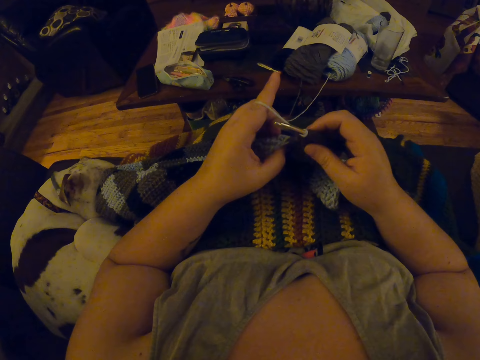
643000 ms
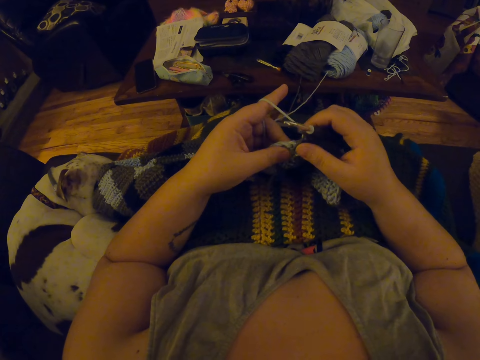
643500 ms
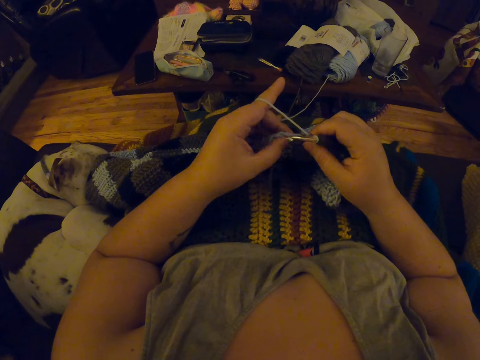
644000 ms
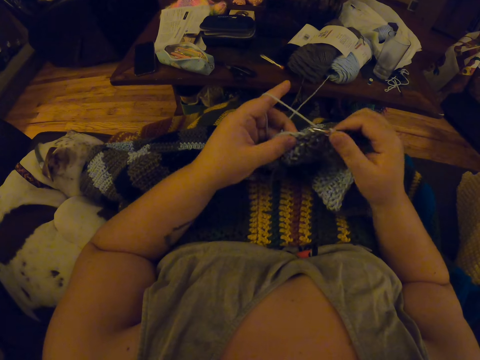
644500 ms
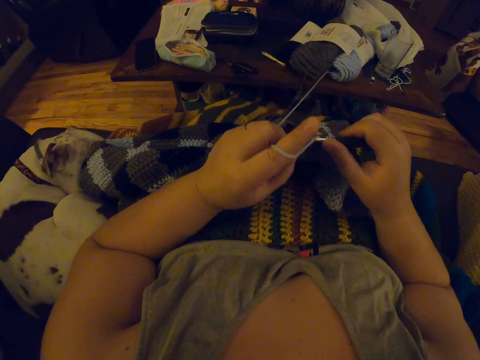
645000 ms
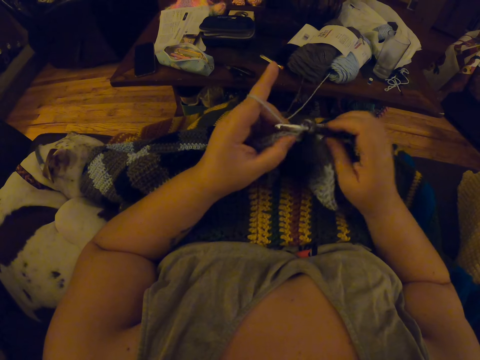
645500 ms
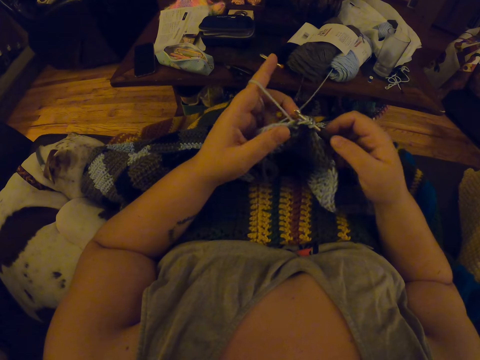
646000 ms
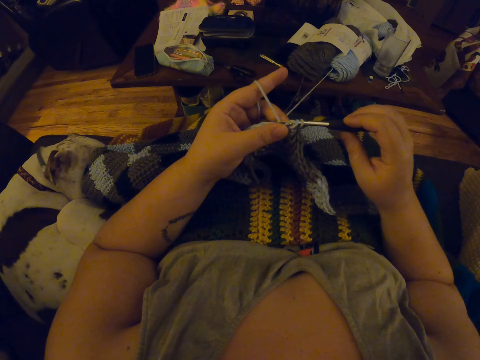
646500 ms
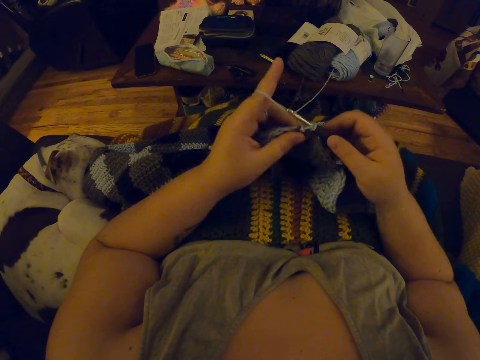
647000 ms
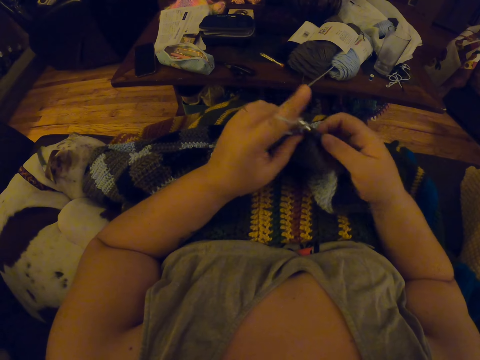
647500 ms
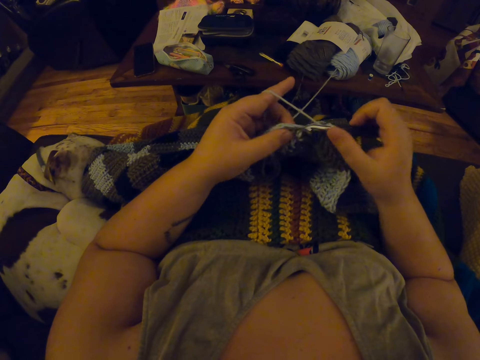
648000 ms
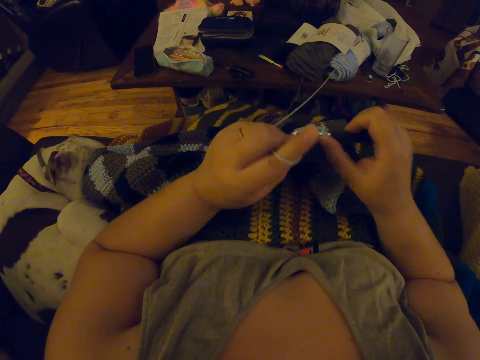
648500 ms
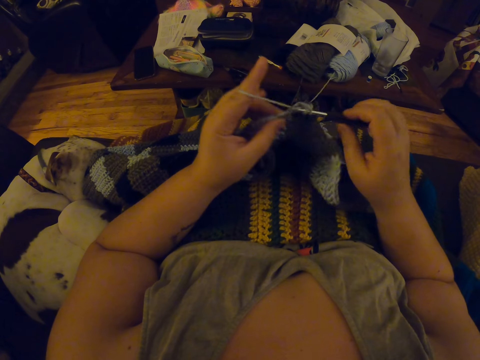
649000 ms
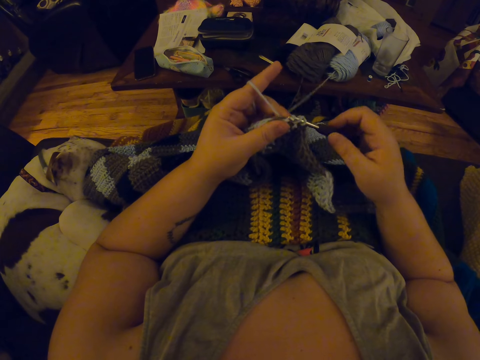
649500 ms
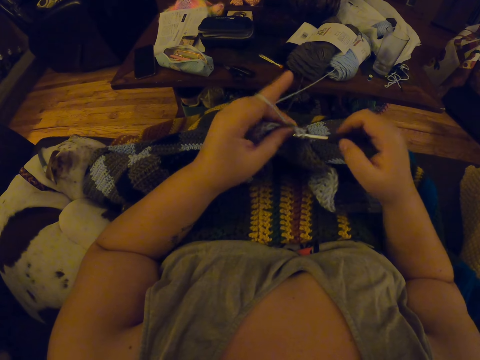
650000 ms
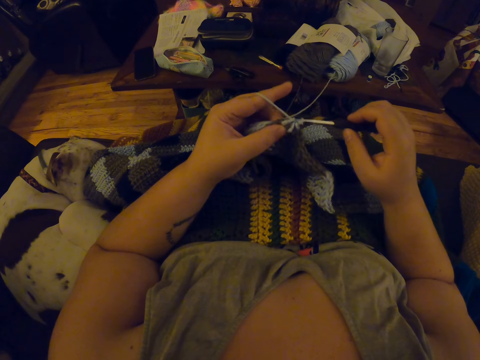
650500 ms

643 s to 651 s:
The camera wearer holds the wool with both her hands. She lets go of the crocheted wool. She crochets the wool with a crochet.

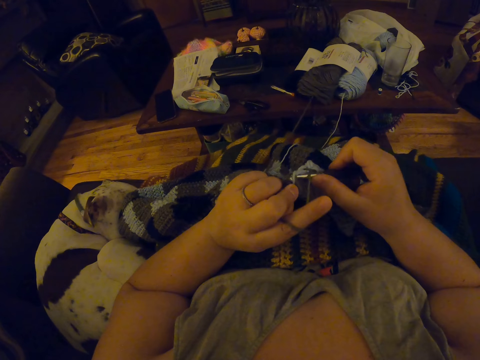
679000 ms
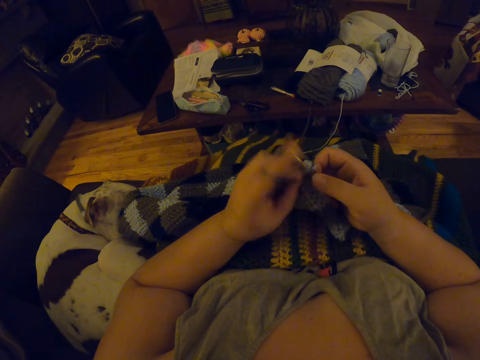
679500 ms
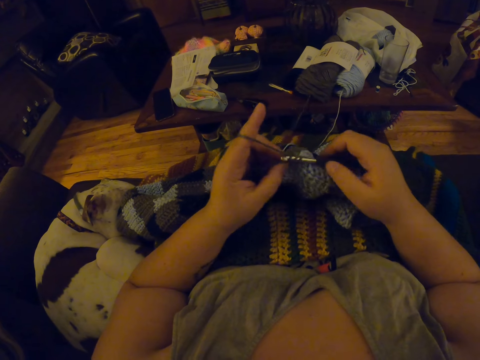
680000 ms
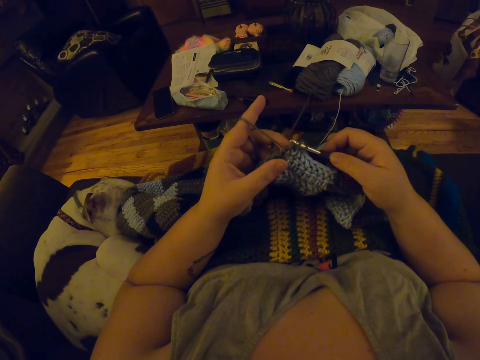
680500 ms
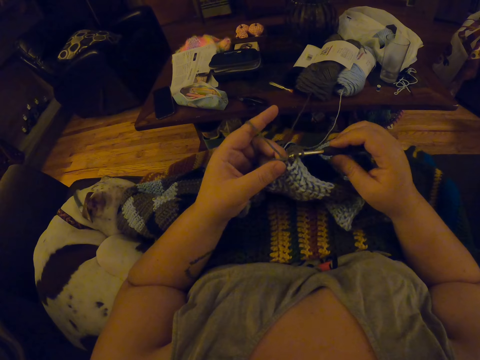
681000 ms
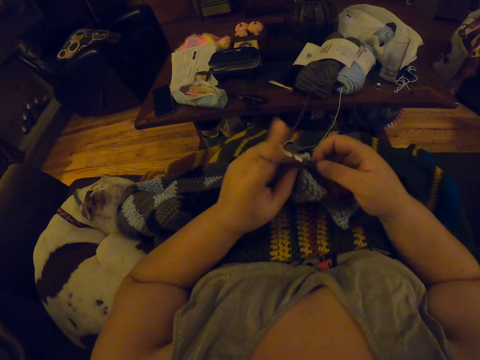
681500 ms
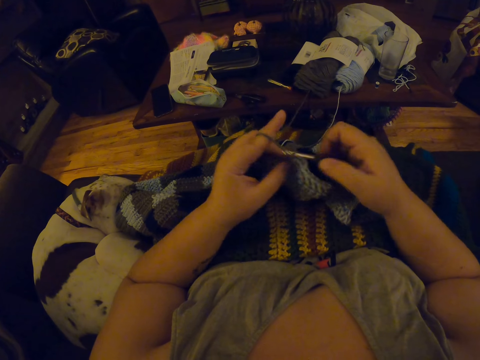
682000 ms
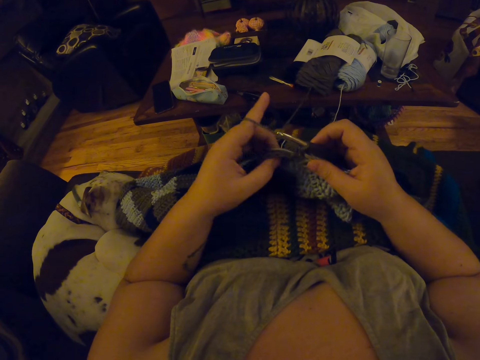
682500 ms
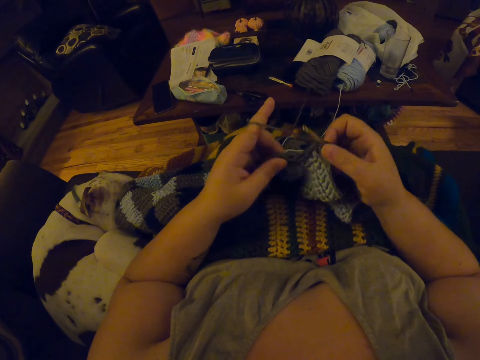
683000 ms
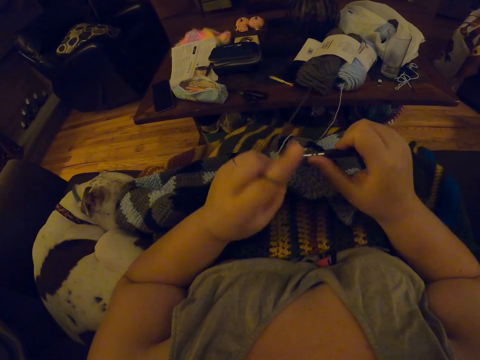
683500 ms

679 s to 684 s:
The camera wearer crochets the wool with the crochet.

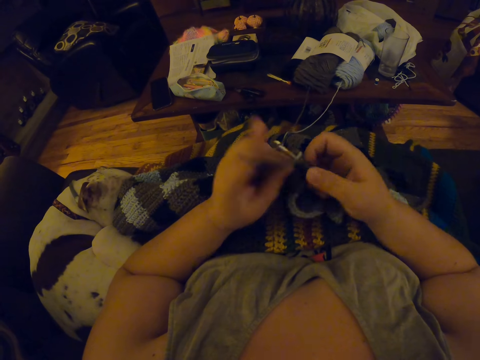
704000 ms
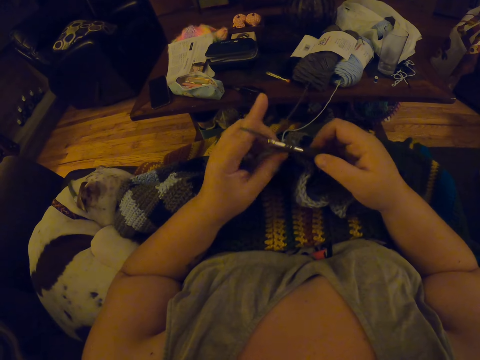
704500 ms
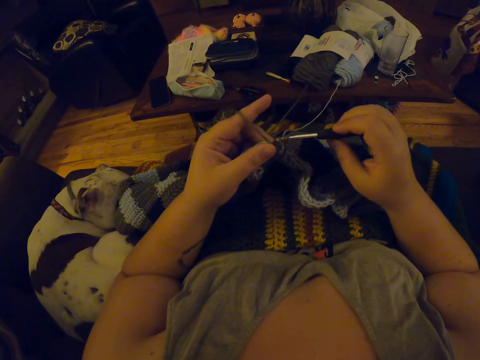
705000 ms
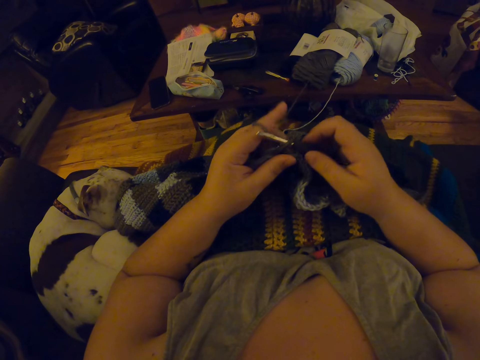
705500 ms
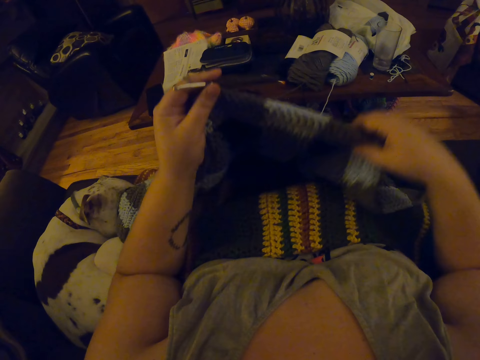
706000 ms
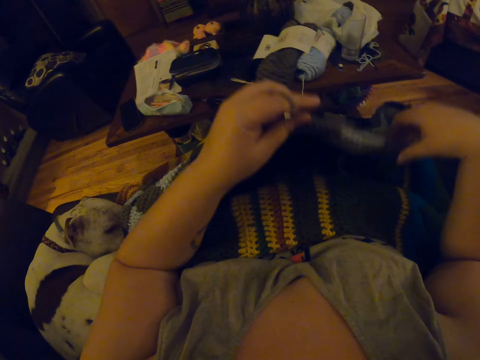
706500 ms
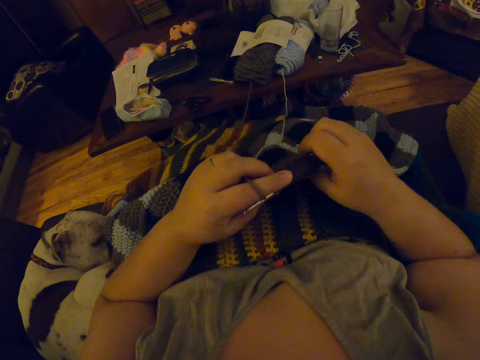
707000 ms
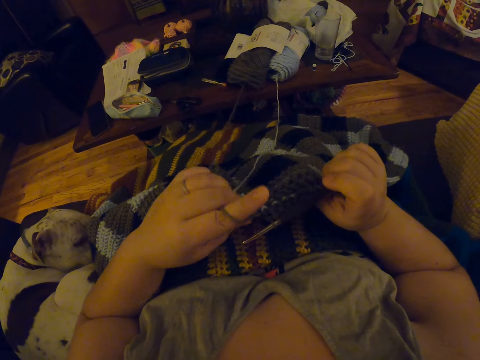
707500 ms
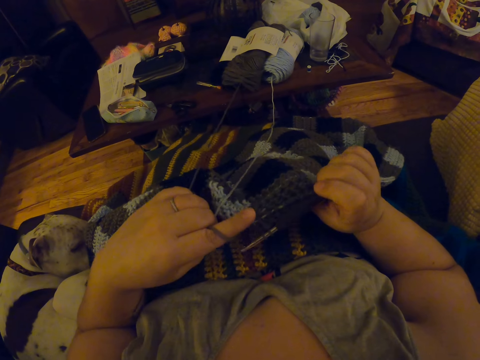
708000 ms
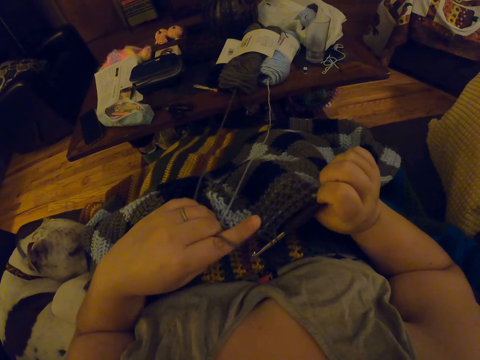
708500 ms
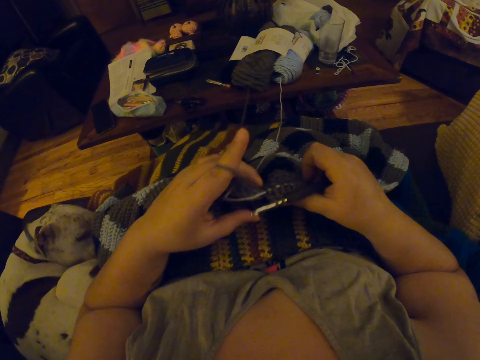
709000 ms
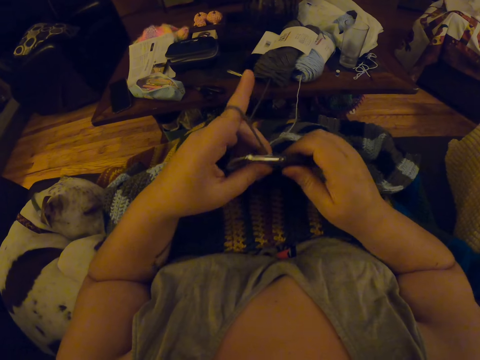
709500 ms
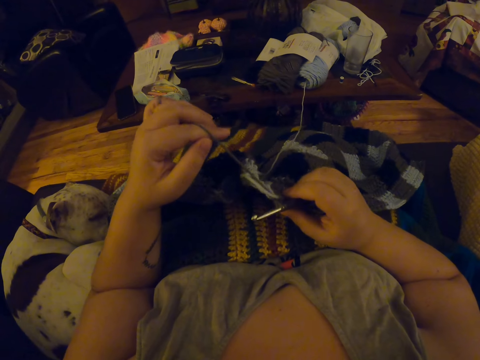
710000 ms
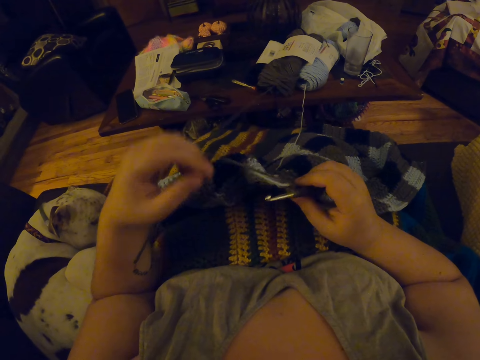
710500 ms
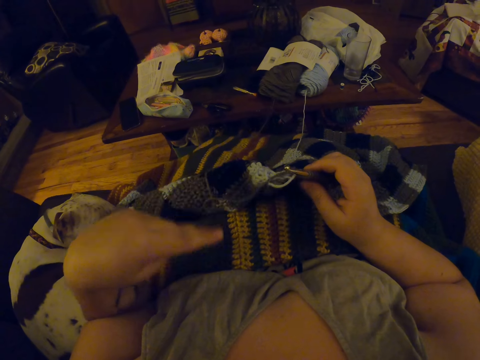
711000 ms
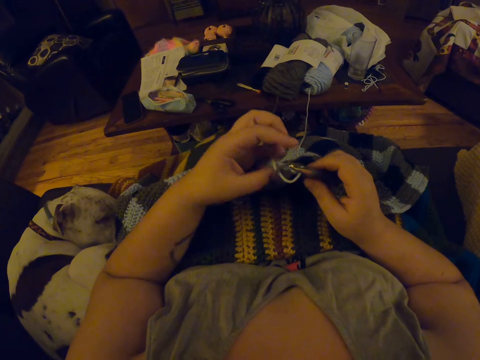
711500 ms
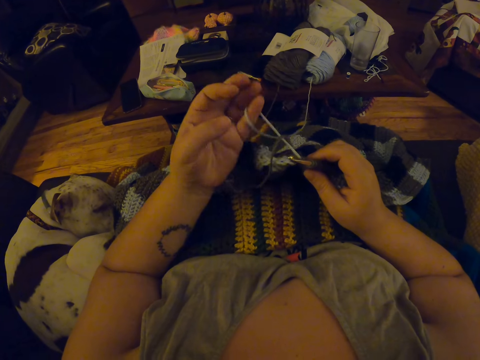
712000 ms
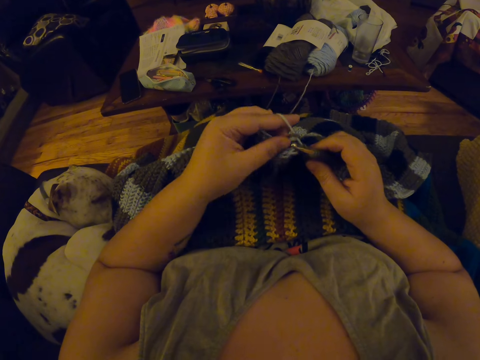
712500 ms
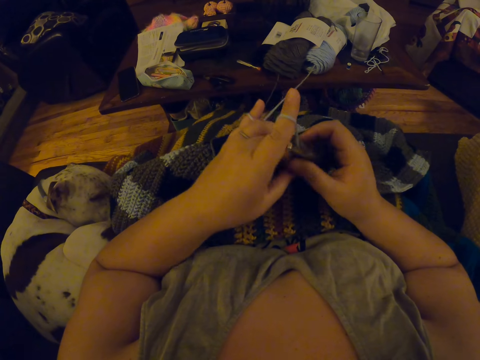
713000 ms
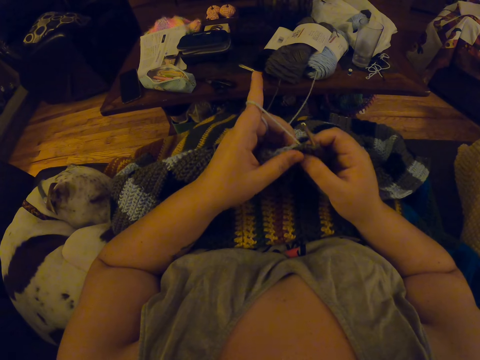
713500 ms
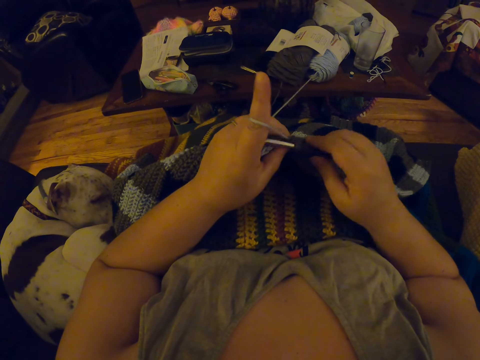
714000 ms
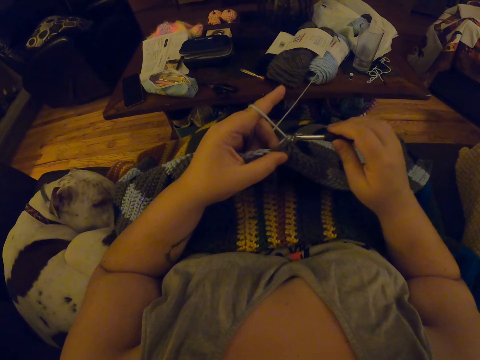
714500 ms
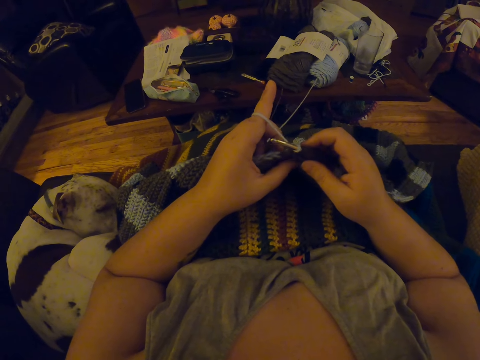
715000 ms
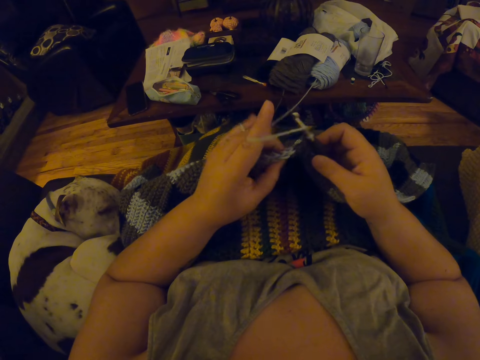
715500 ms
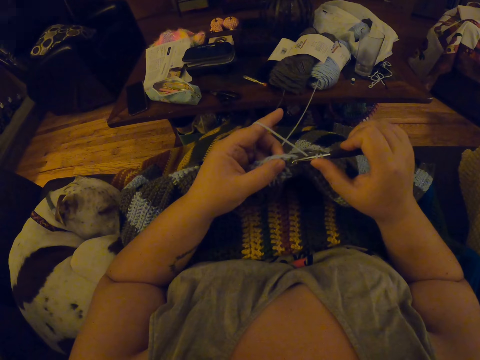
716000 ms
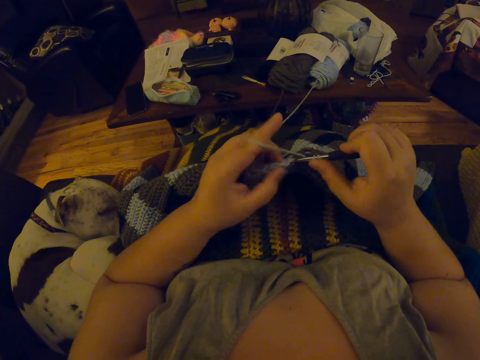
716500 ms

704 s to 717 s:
The camera wearer lets go of the crochet. She adjusts the blanket. She holds the crocheted wool with her hand. She lifts up the crocheted wool, lowers the crocheted wool and lets go of the crocheted wool. She holds the crocheted wool with her hand and pulls the crocheted wool backwards. She holds the crochet with her hand. She raises her hand upwards and moves her hand towards her. She lets go of the wool. She moves her hand towards the crocheted wool. She holds the wool with her fingers and places the wool behind her fingers. She holds the crocheted wool with her fingers. She continues to crochet.
